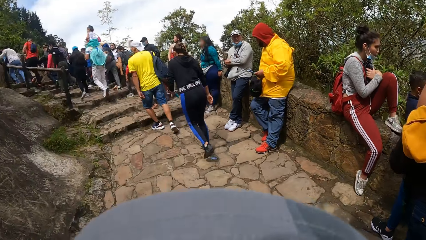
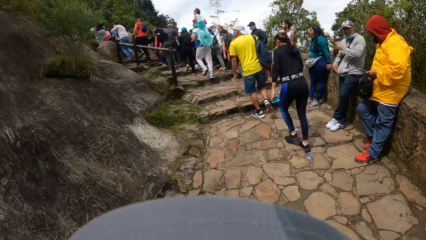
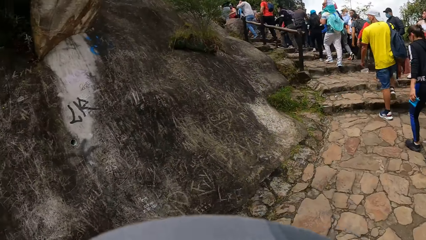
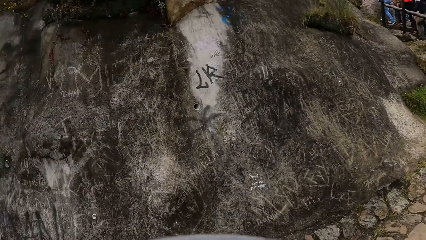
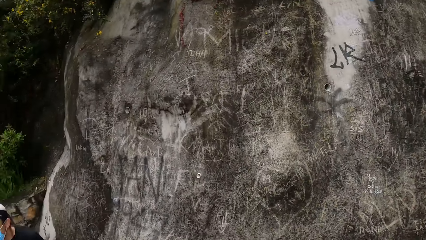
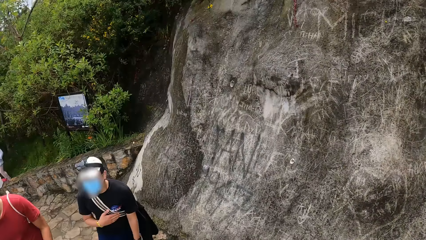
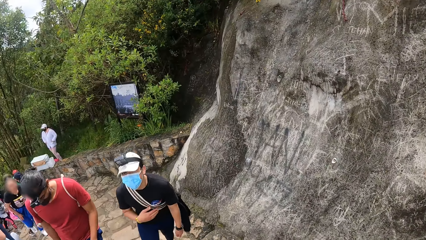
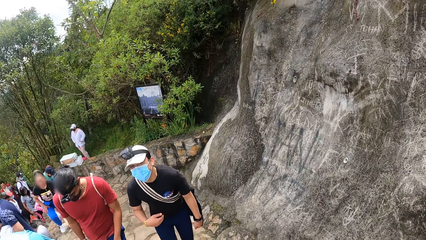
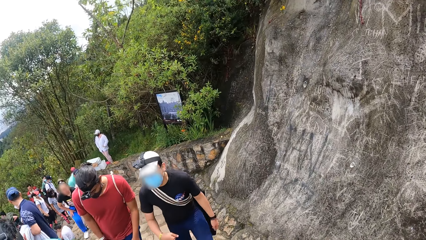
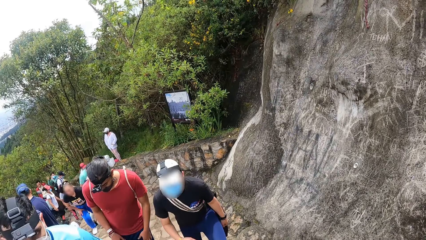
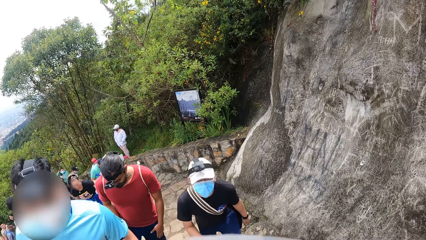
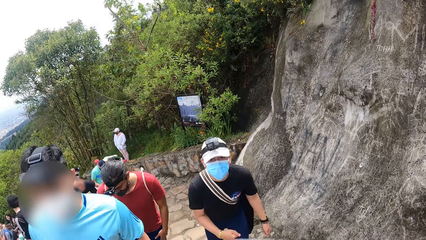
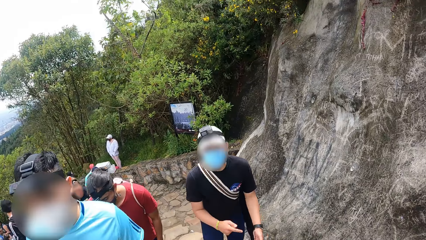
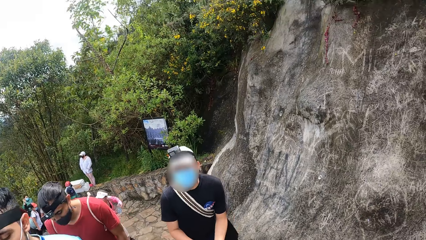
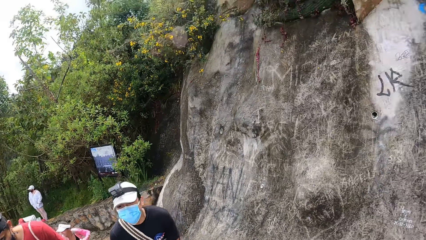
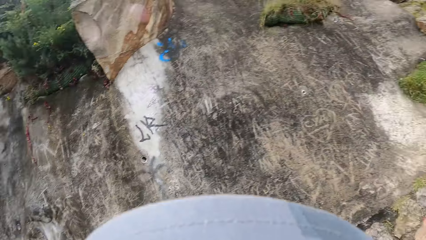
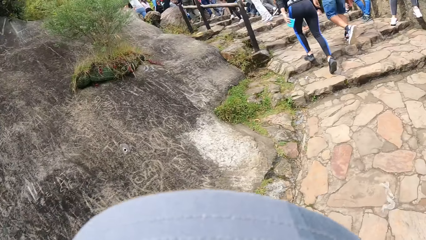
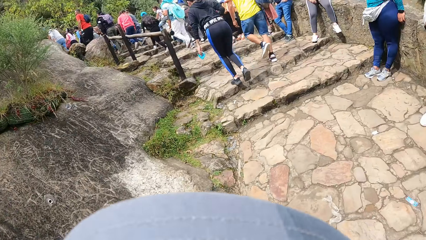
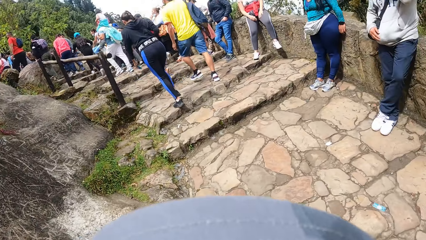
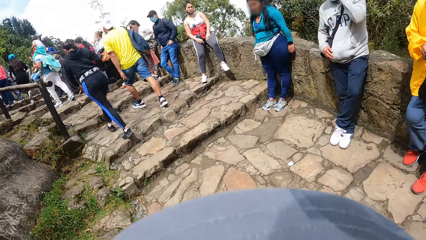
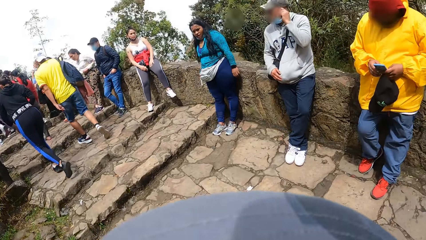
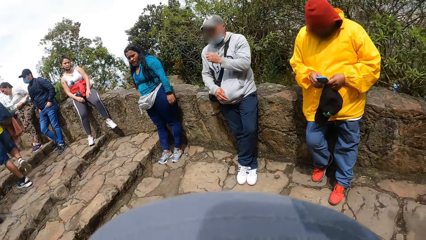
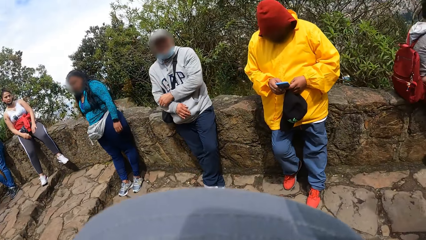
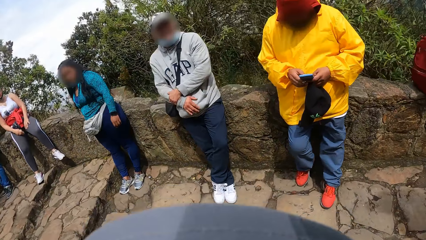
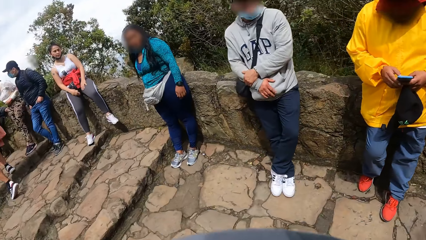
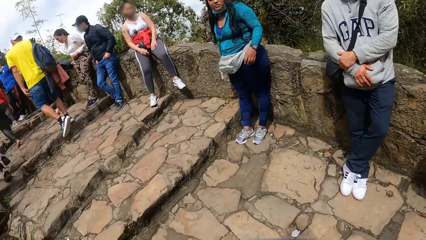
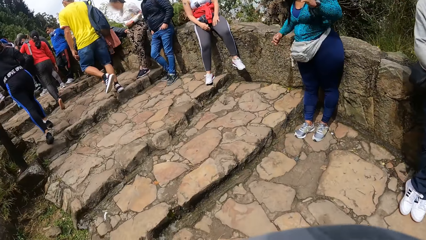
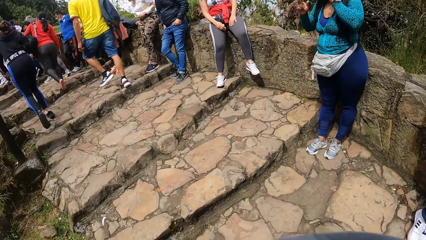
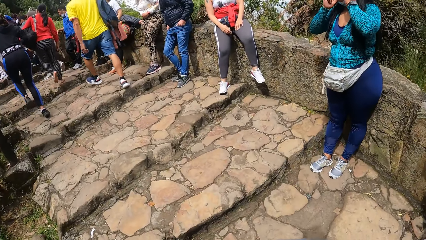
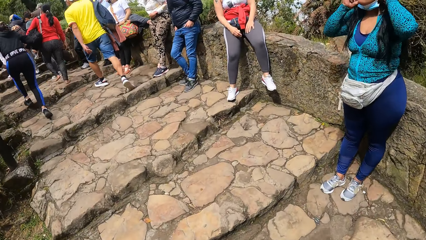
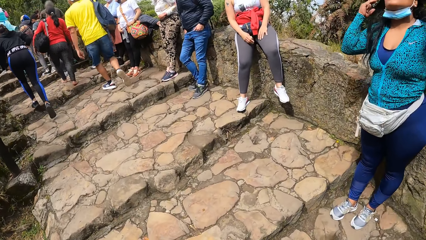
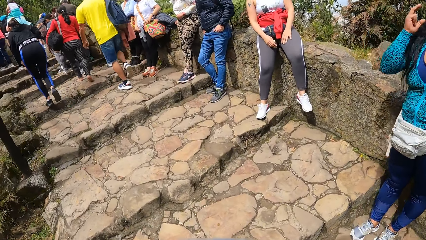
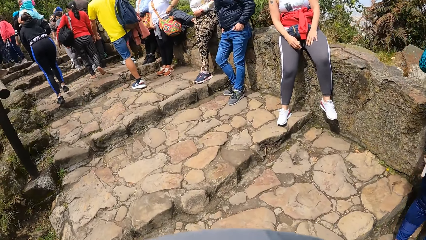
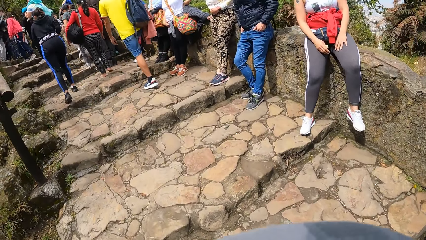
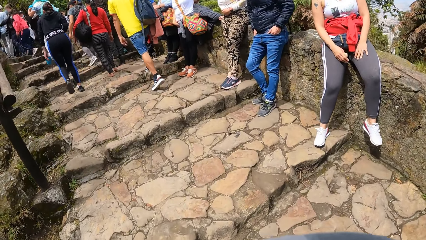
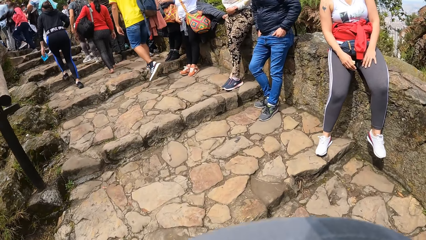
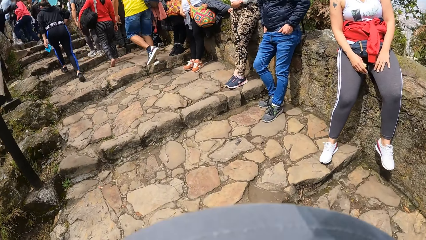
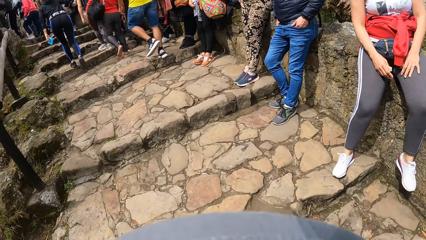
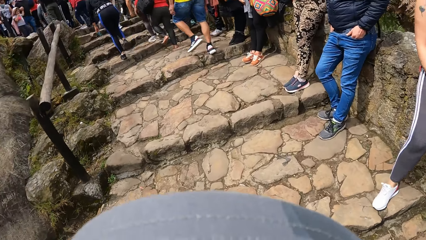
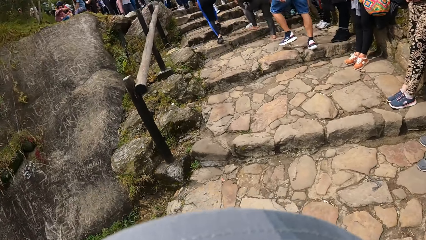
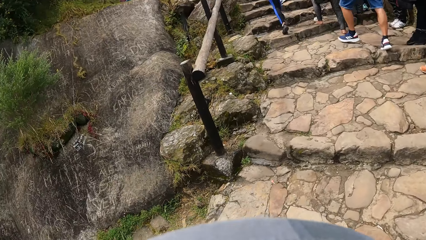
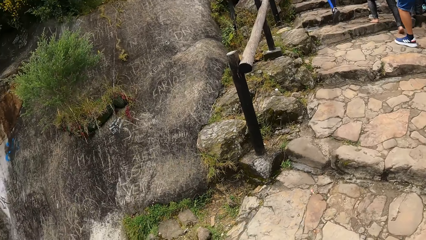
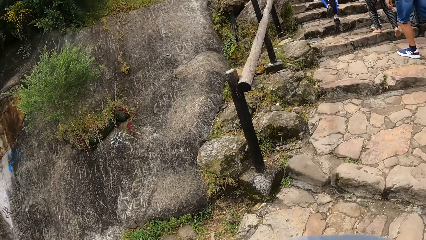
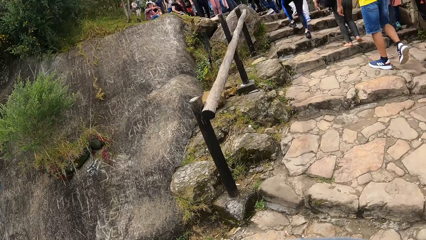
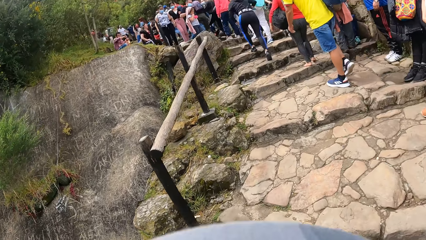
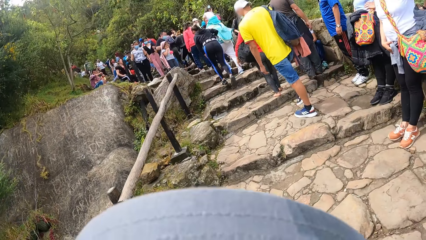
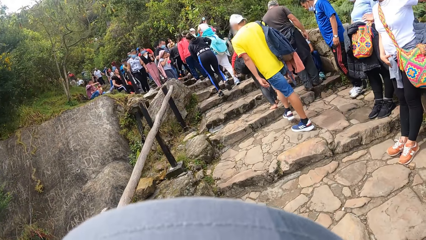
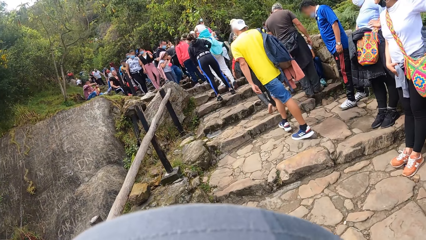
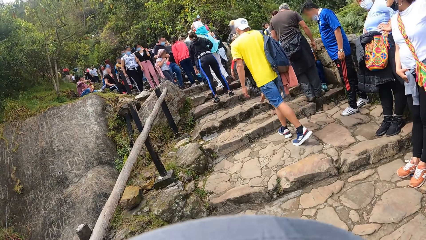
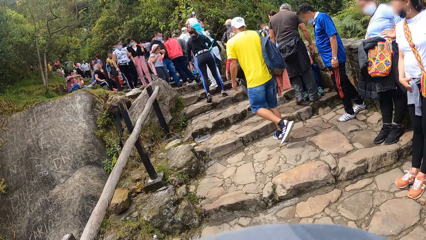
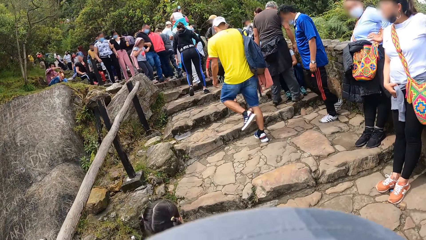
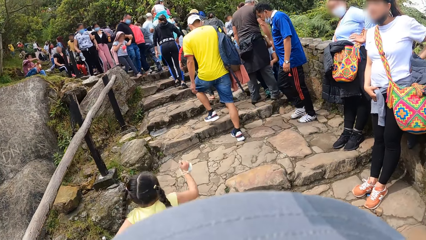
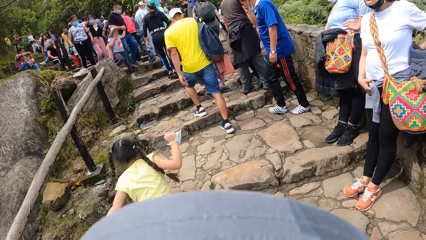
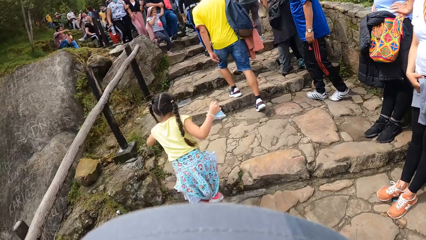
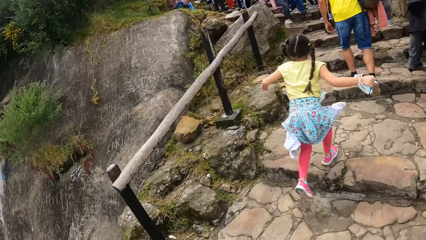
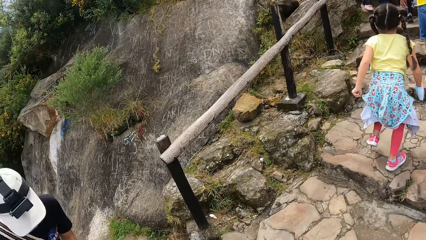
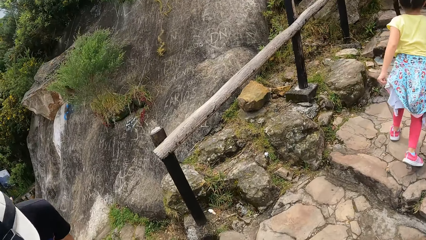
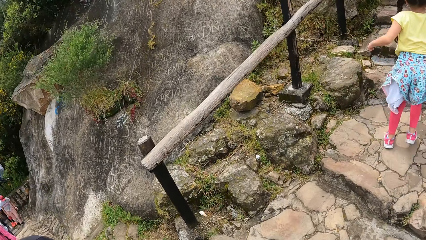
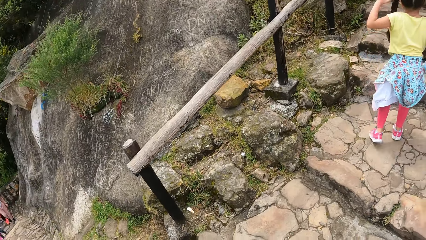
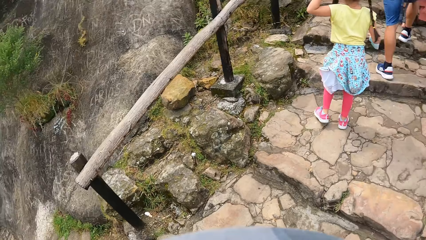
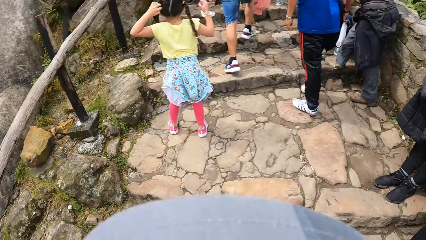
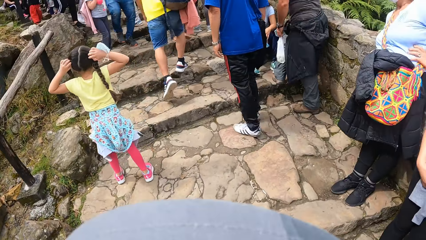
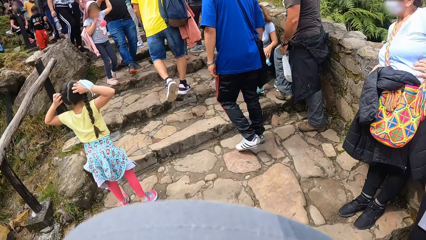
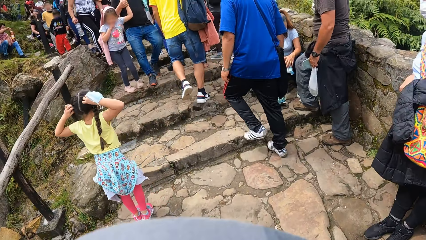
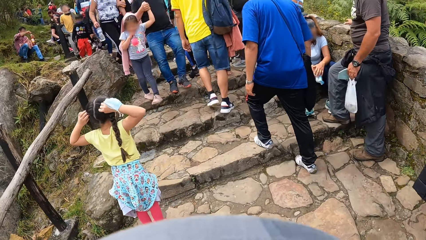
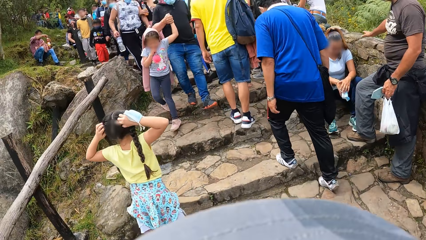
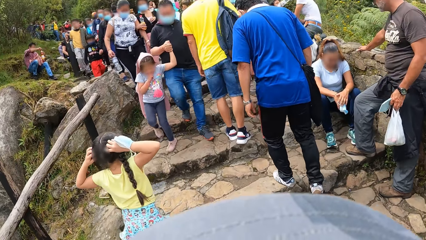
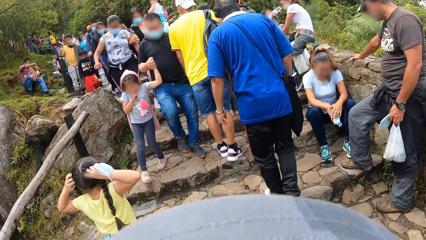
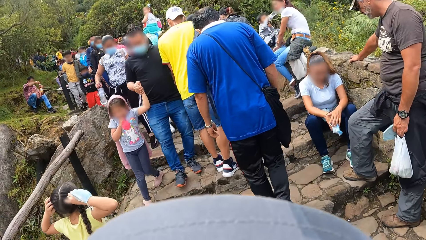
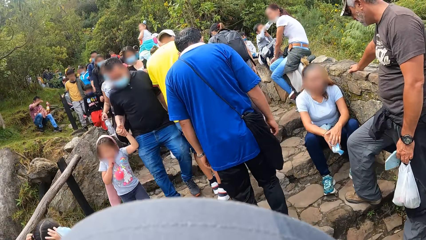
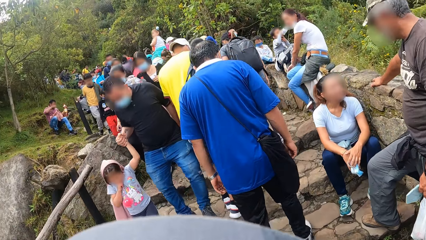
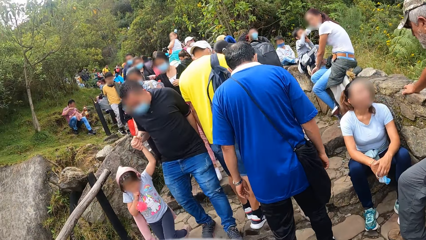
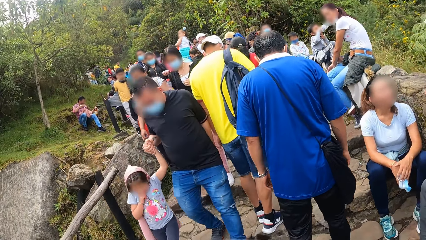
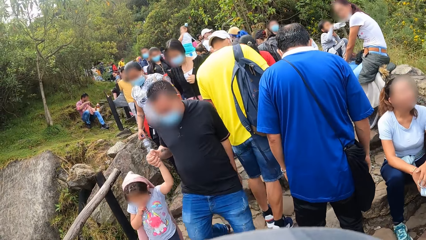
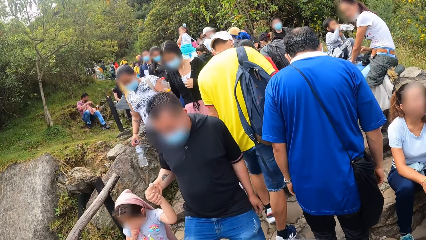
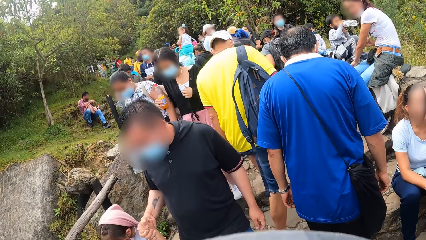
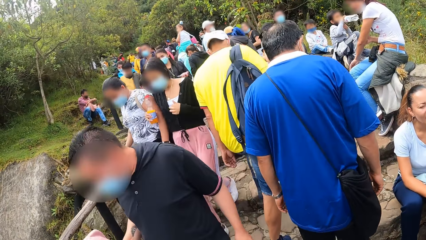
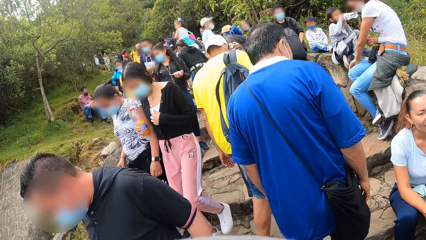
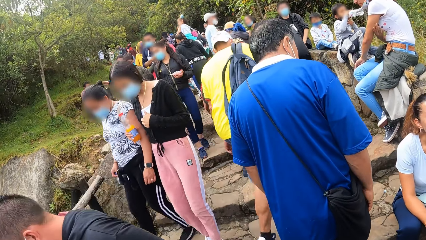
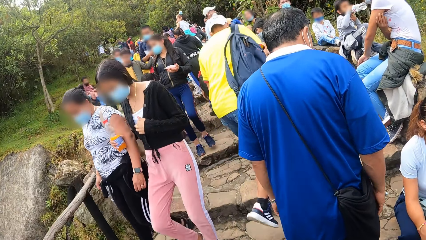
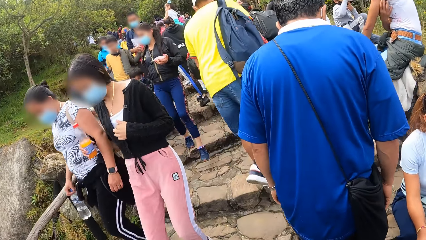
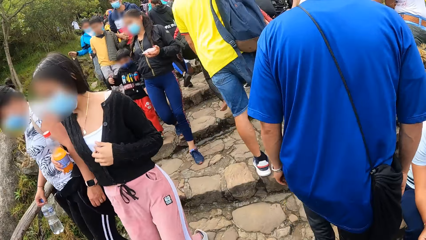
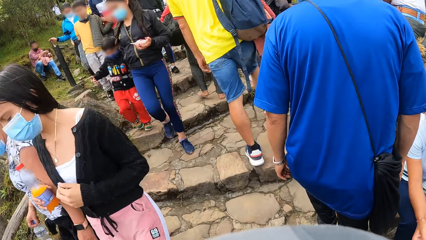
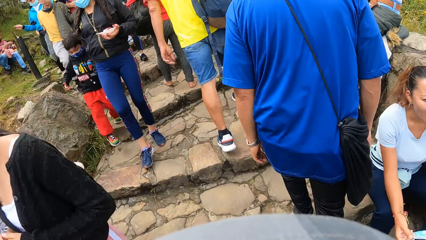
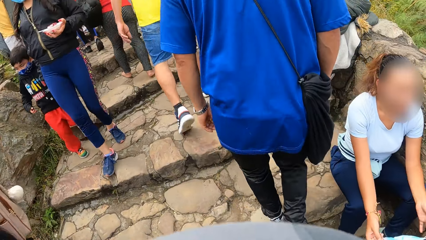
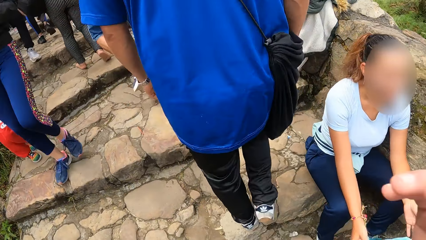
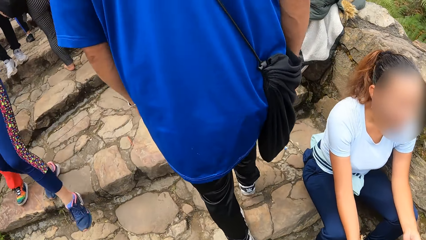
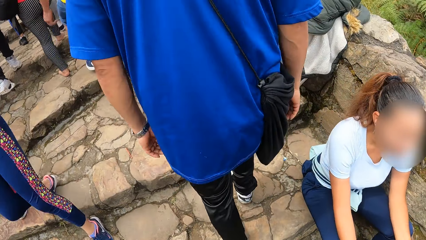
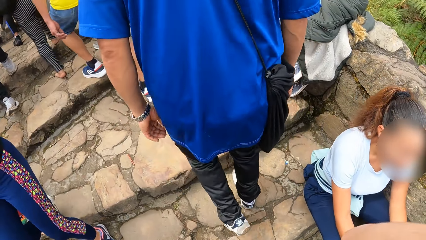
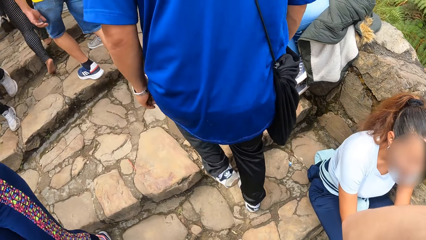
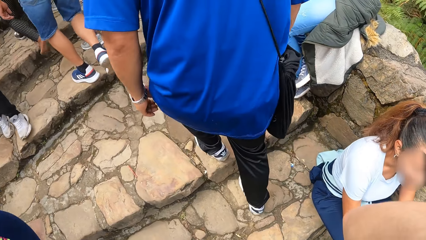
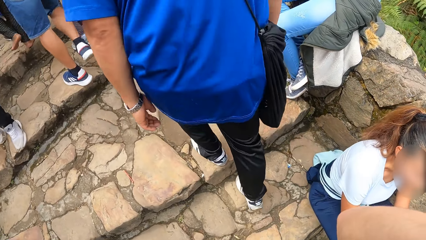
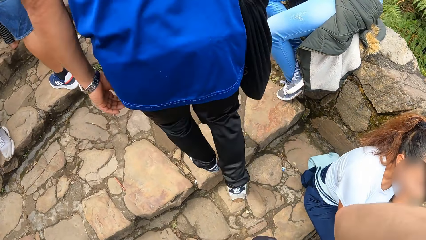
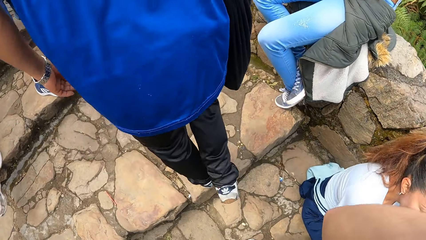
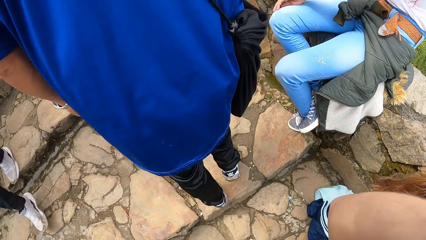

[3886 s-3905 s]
A man places his right hand on his chest. The camera wearer turns. He adjusts a camera on his head with his right hand.
